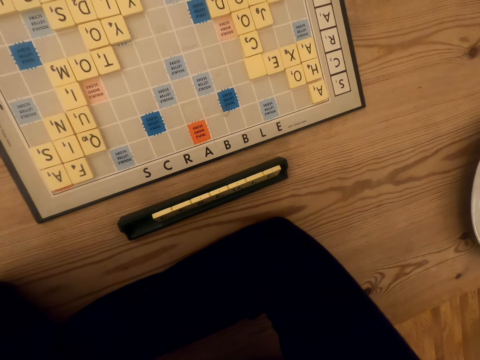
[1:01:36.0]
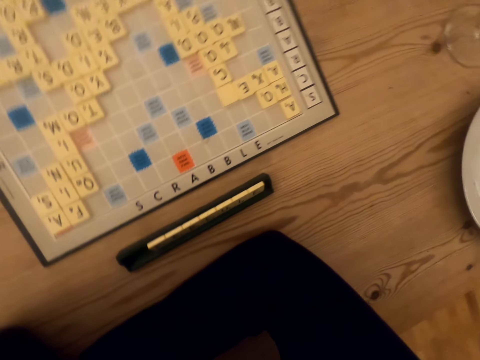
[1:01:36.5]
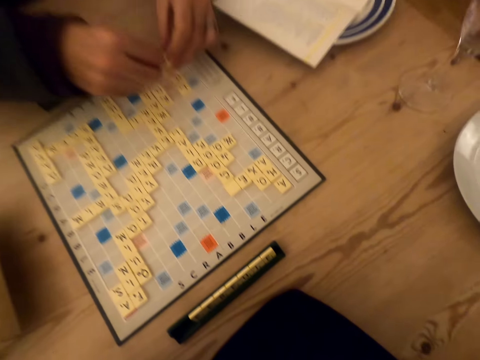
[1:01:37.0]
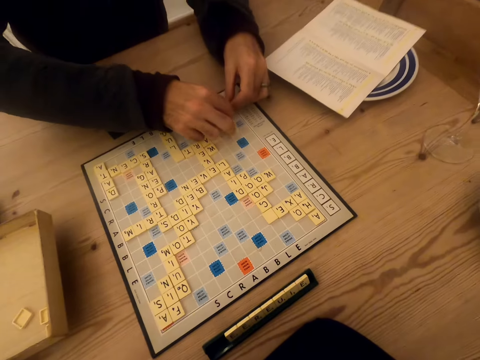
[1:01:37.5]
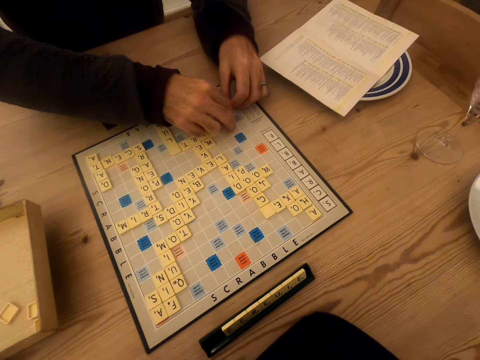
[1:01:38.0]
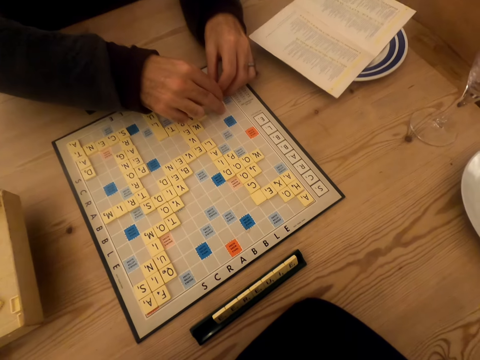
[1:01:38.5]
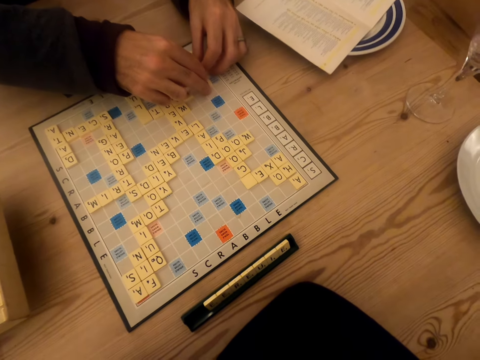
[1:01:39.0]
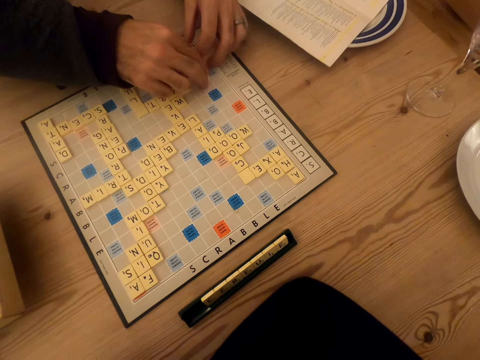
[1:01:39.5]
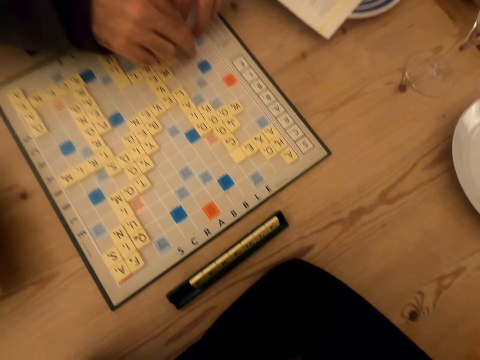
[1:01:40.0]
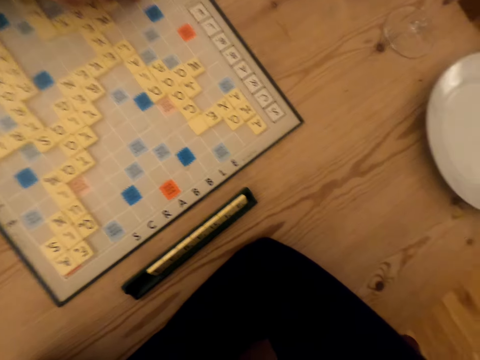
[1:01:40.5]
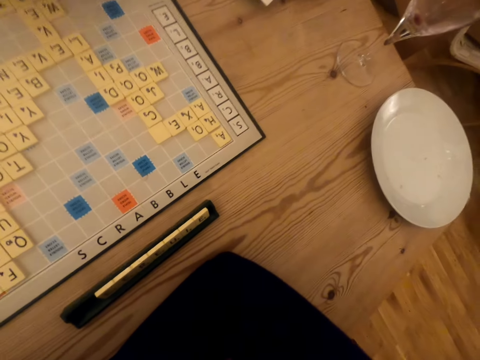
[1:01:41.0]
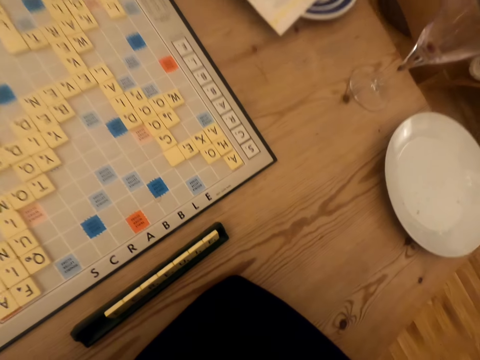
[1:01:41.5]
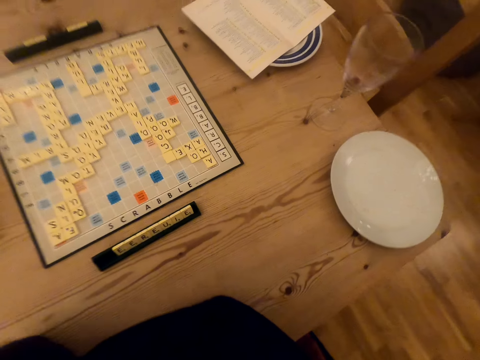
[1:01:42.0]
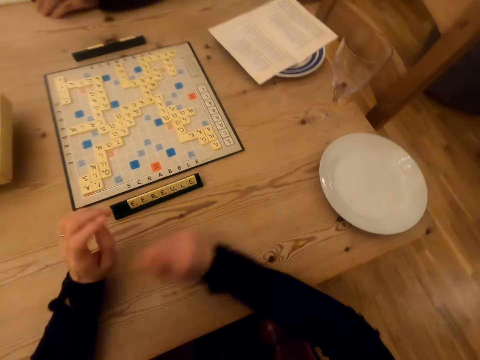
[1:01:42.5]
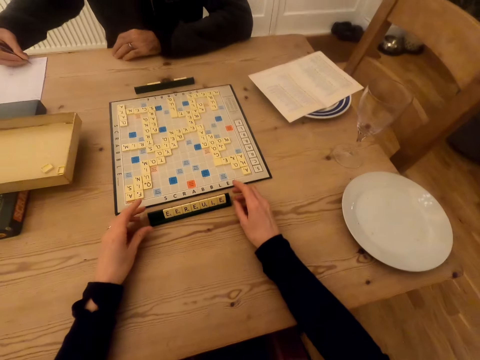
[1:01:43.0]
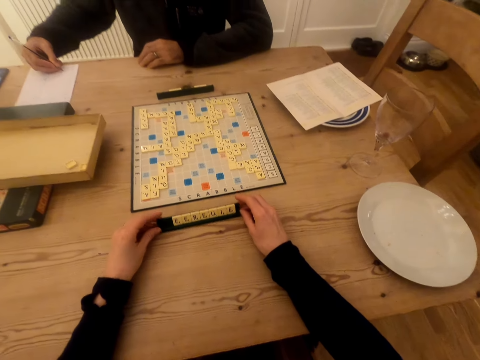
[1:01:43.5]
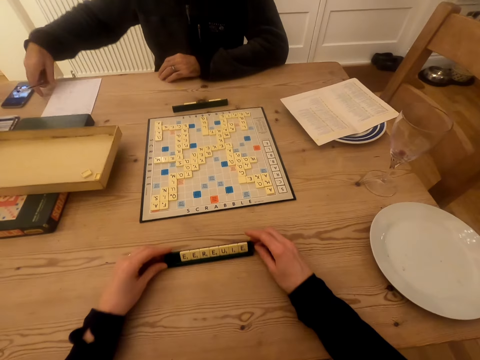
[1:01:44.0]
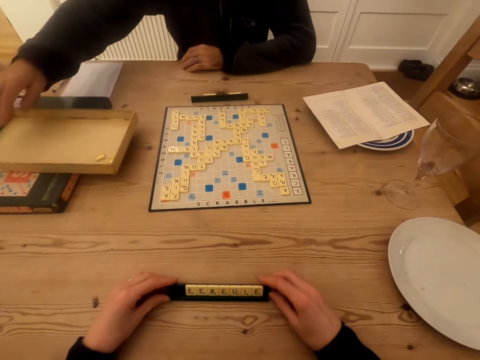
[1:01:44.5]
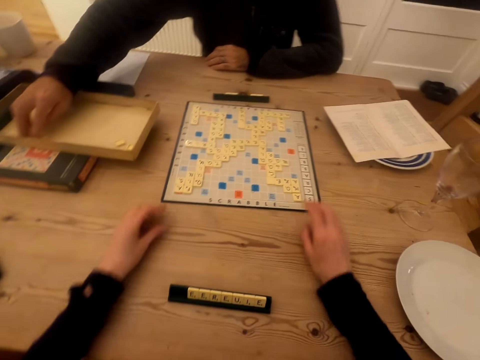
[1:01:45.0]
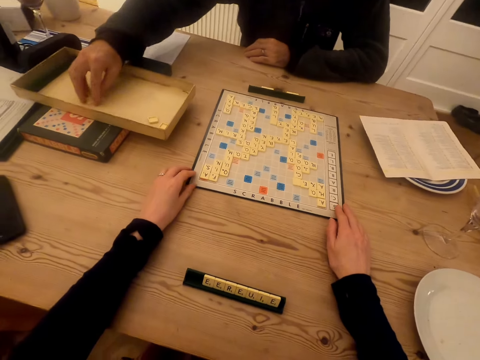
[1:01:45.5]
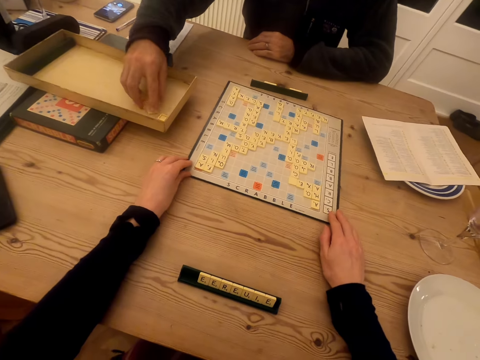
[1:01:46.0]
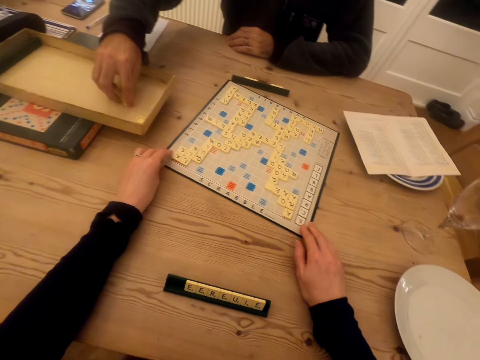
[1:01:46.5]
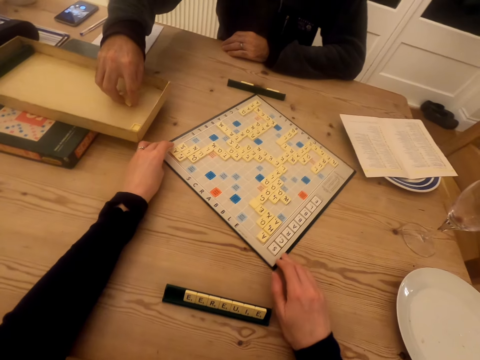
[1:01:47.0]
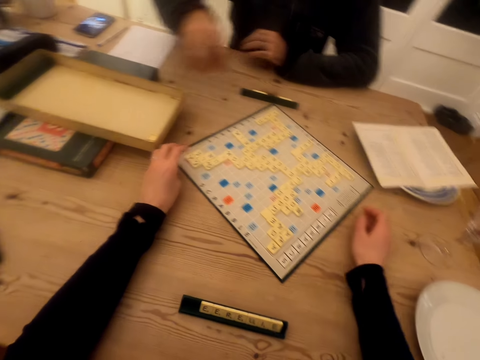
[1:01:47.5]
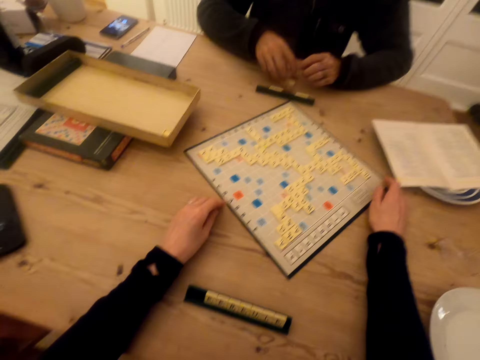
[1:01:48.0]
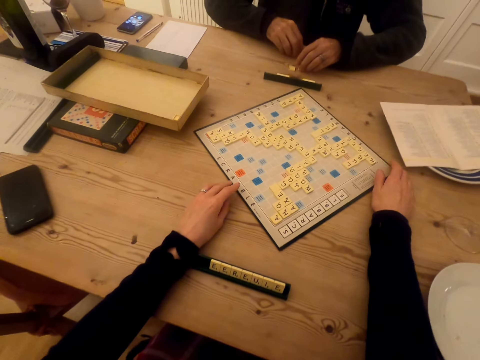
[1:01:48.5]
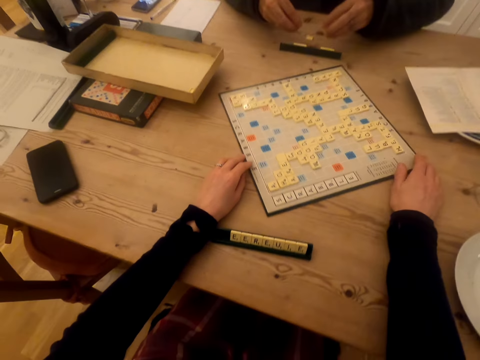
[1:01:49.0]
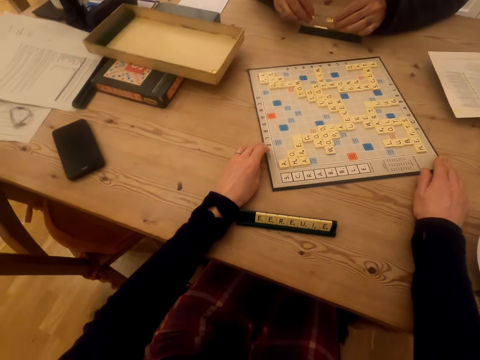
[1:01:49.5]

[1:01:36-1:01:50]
The camera wearer looks at the scrabble board. A man places the tile on the scrabble board. The man plays the scrabble game. The camera wearer touches the chalkboard tile place card holder. The man writes on the piece of paper. The camera wearer pulls the chalkboard tile place card holder or wood scrabble tile. The man returns the pen, and picks up the wood scrabble tile on the box. The camera wearer rotates the scrabble board. They rotate the scrabble board again. The man puts the tile on the table. The man plays the scrabble game.

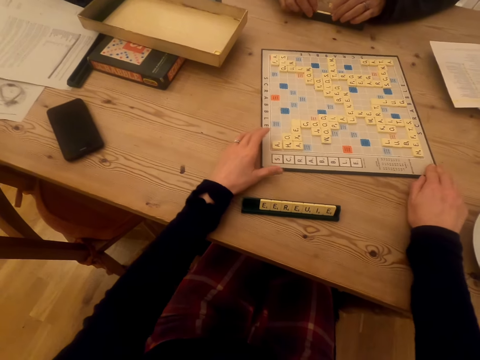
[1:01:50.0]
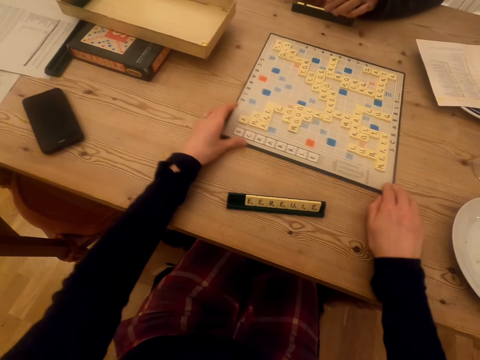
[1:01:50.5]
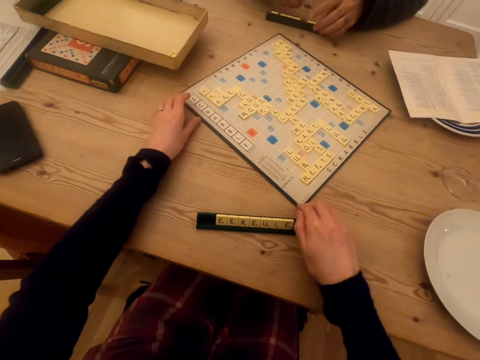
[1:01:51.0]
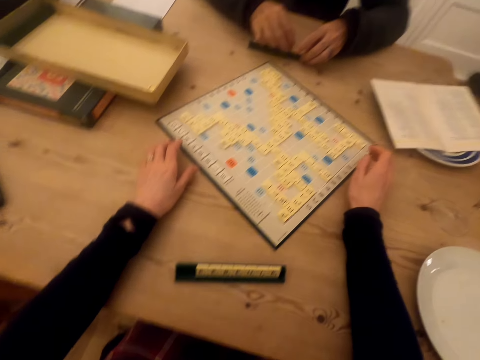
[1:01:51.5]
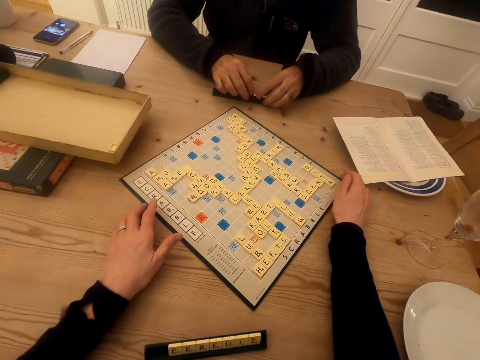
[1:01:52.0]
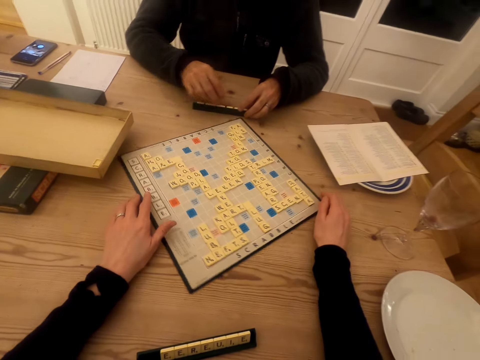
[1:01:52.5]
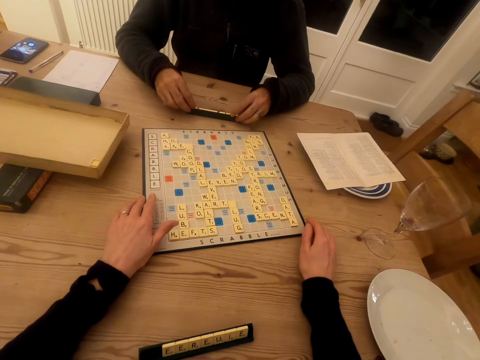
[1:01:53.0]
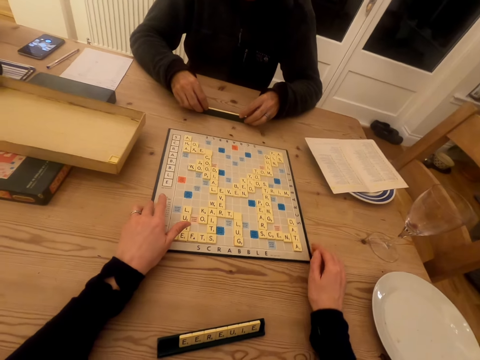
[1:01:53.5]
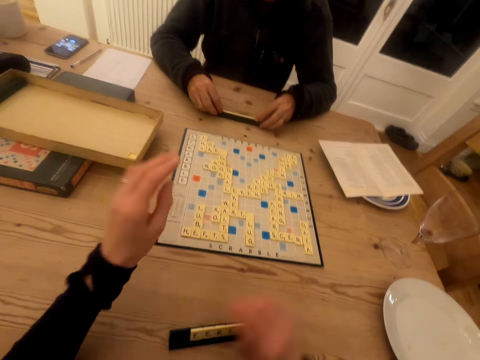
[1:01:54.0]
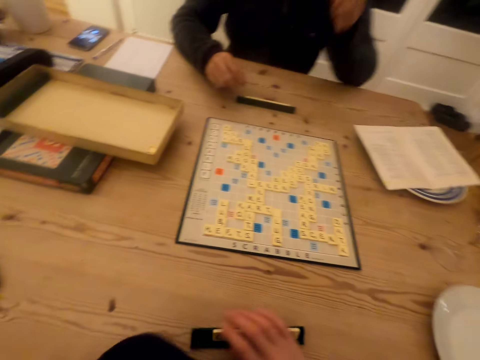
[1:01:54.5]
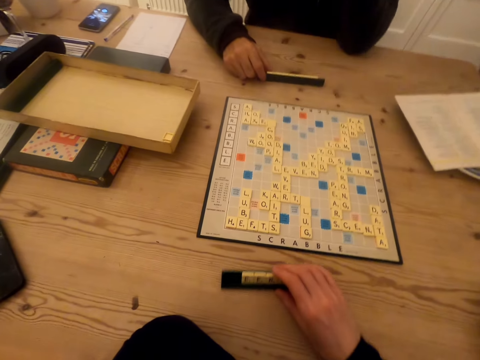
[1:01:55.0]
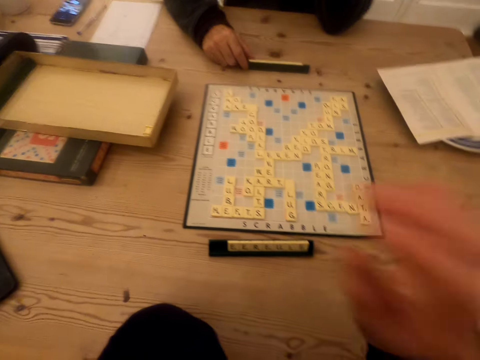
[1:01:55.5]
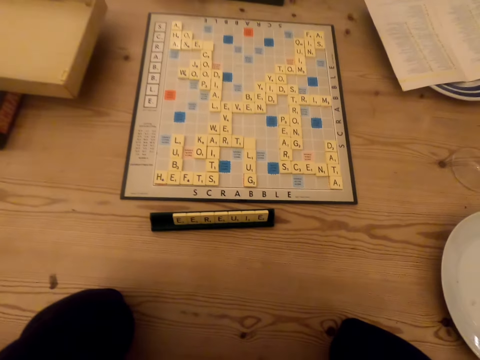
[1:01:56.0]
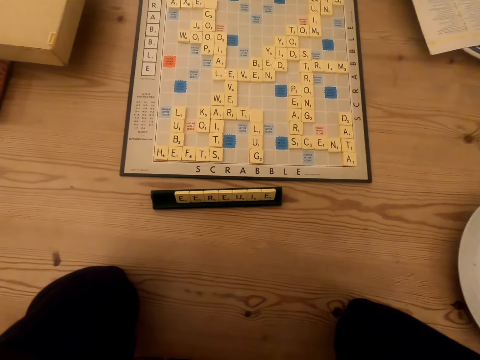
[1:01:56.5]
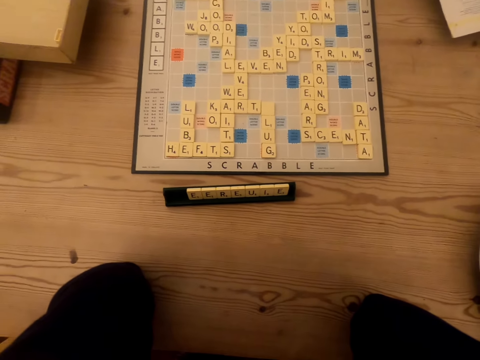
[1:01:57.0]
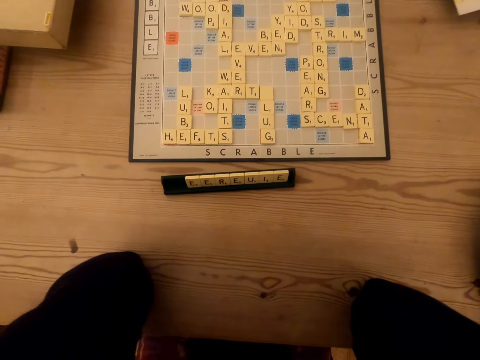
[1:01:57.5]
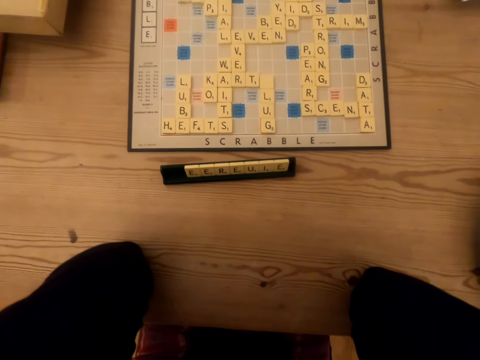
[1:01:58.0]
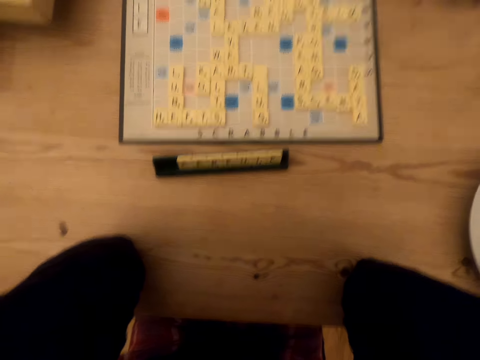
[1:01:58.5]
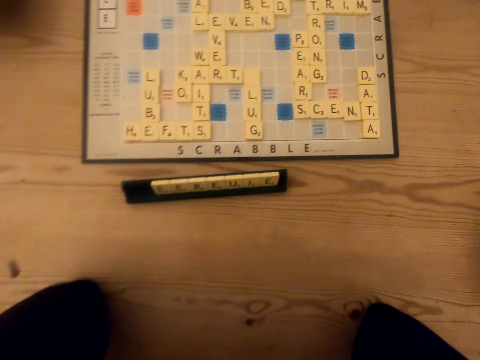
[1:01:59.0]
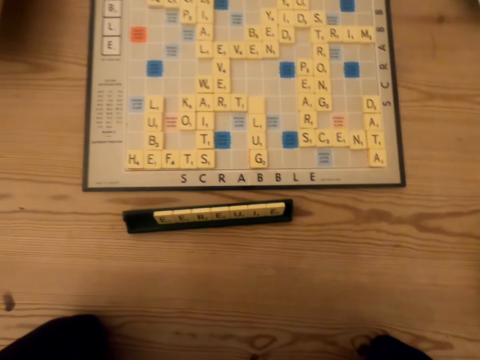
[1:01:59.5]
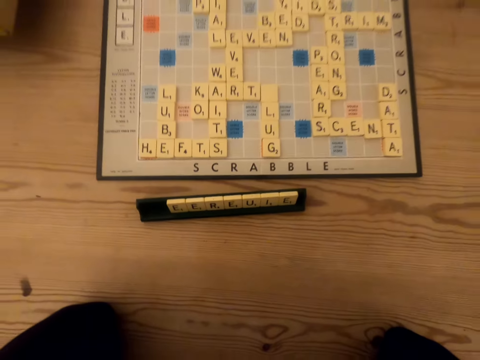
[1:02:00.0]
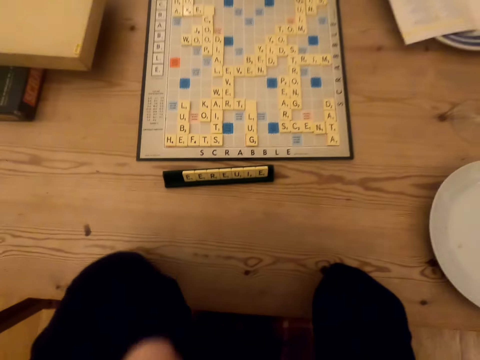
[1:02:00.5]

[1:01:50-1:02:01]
The camera wearer rotates the scrabble board. A man puts the tile on the chalkboard tile place card holder. The camera wearer raises the hand. The man raises the hand. The camera wearer pushes the wood scrabble tile on the chalkboard tile place card holder and raises the hand. The man touches the tile on the chalkboard tile place card holder. The camera wearer looks at the scrabble board.
